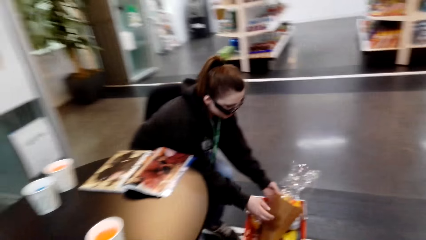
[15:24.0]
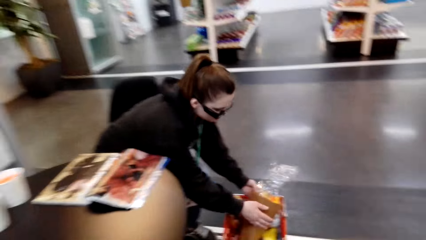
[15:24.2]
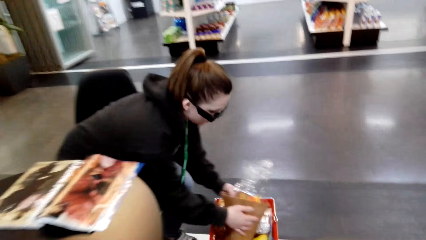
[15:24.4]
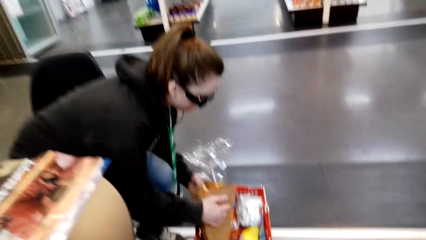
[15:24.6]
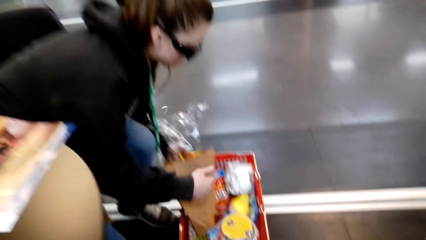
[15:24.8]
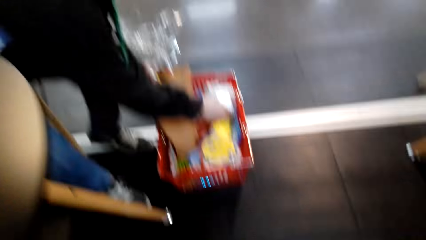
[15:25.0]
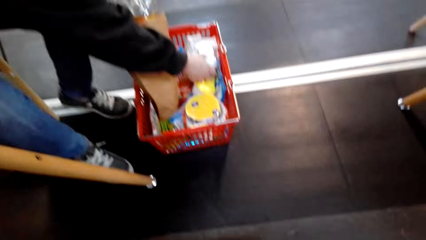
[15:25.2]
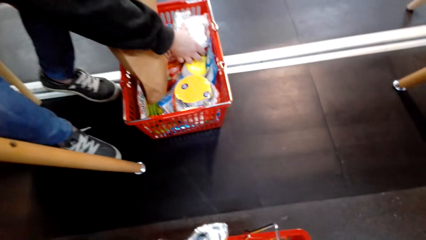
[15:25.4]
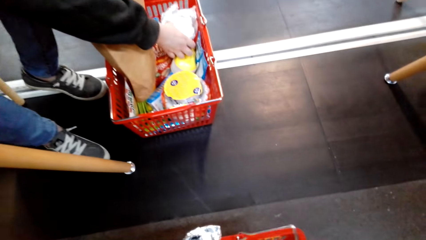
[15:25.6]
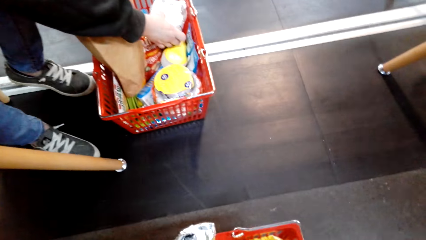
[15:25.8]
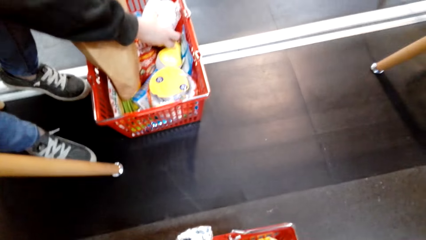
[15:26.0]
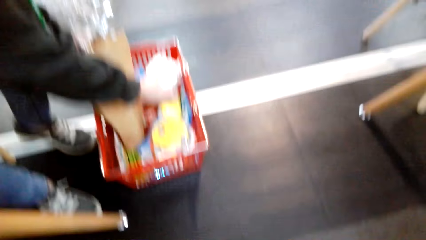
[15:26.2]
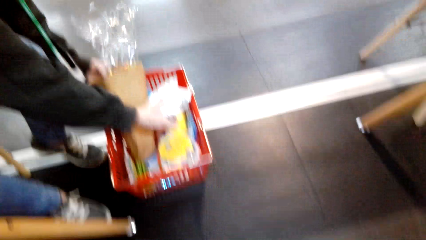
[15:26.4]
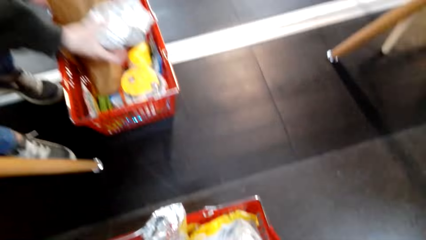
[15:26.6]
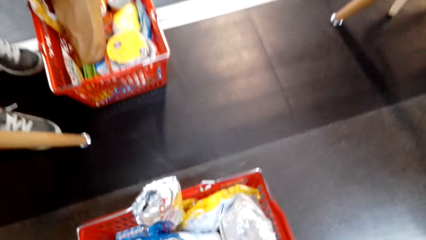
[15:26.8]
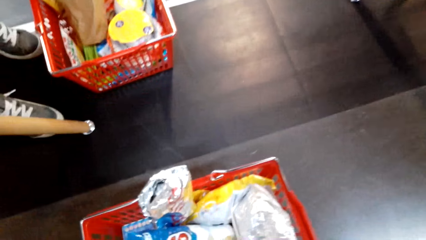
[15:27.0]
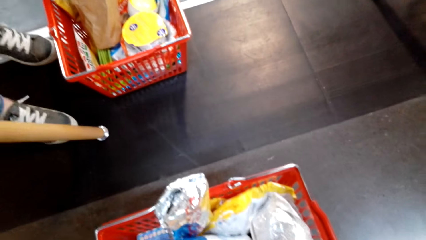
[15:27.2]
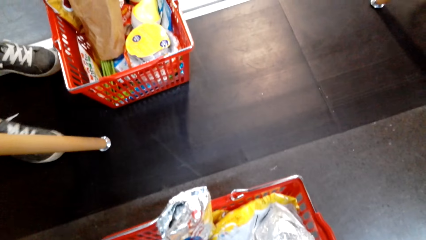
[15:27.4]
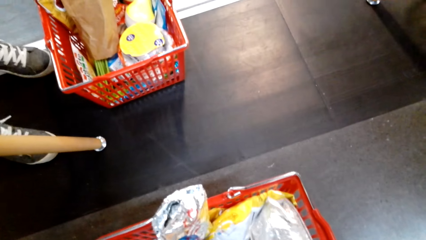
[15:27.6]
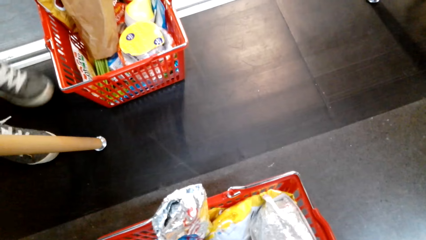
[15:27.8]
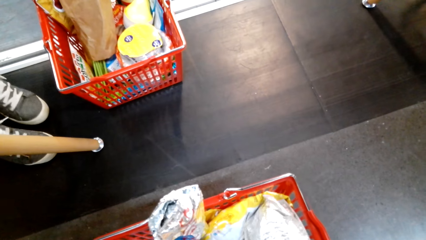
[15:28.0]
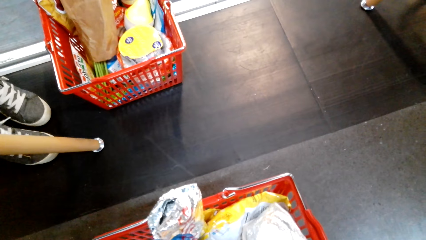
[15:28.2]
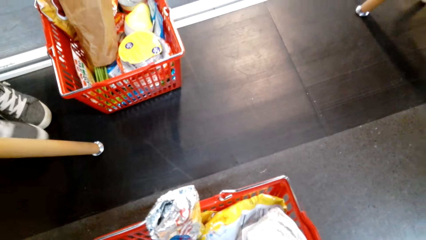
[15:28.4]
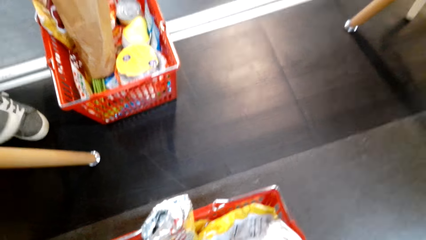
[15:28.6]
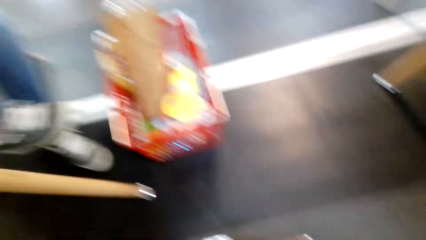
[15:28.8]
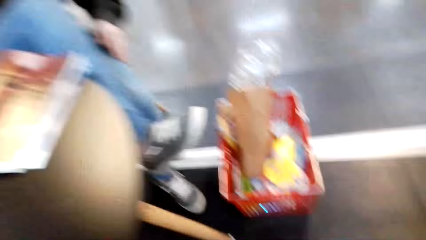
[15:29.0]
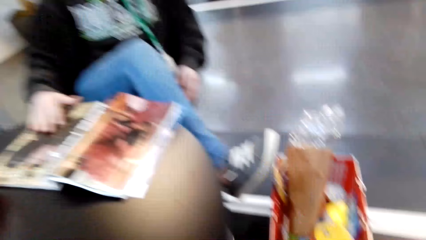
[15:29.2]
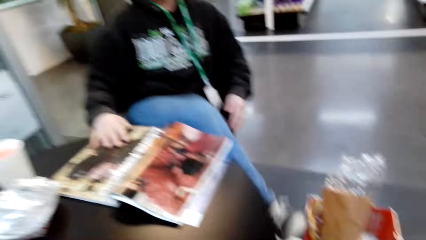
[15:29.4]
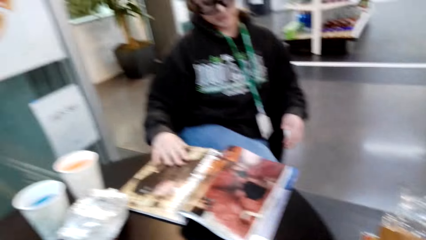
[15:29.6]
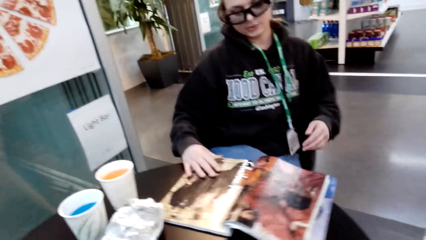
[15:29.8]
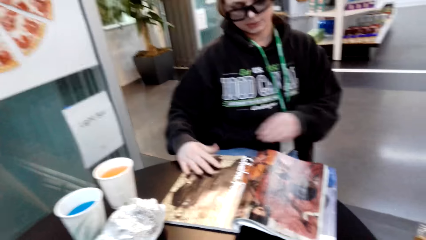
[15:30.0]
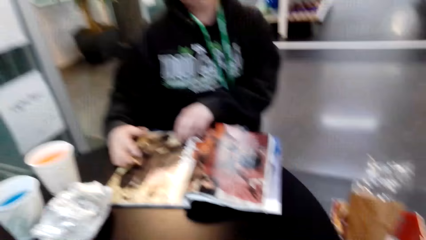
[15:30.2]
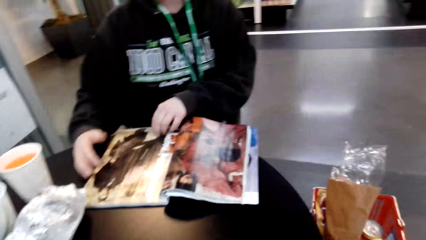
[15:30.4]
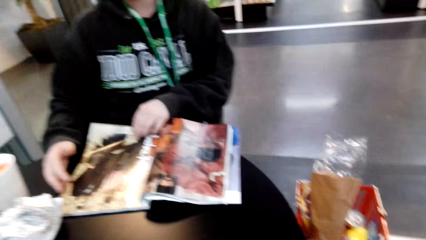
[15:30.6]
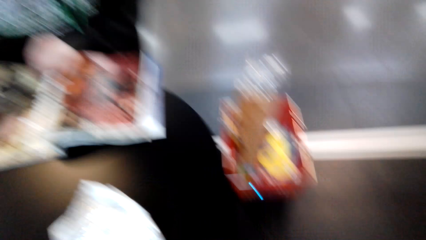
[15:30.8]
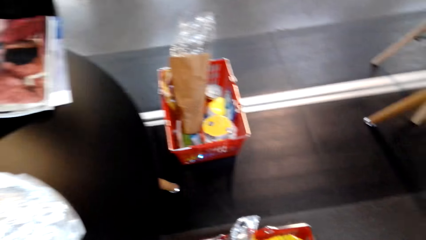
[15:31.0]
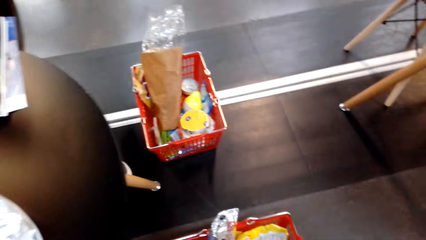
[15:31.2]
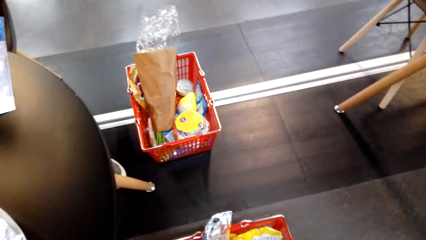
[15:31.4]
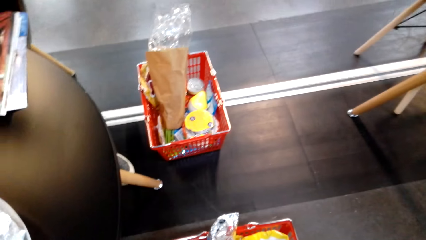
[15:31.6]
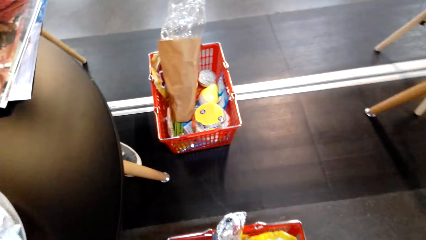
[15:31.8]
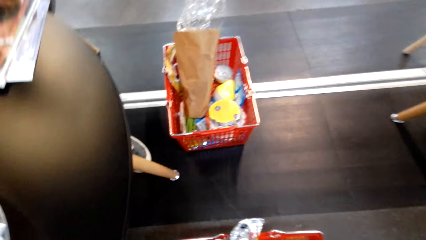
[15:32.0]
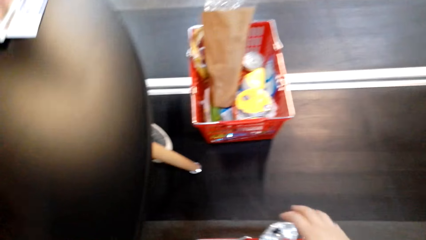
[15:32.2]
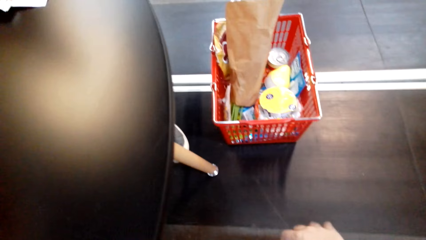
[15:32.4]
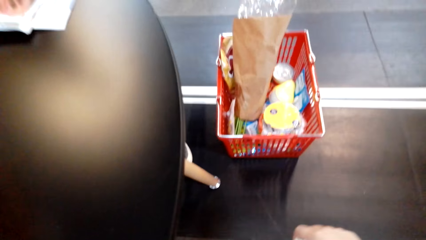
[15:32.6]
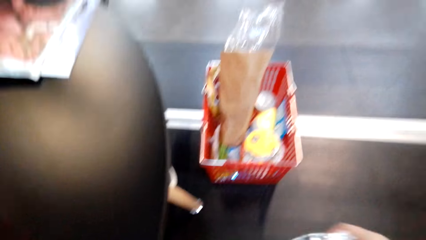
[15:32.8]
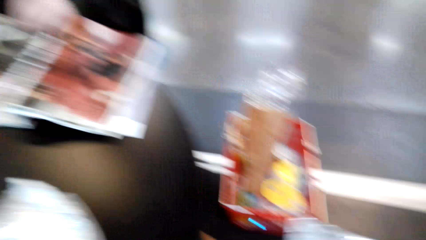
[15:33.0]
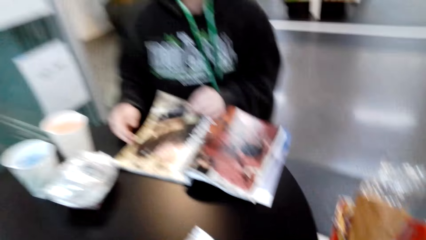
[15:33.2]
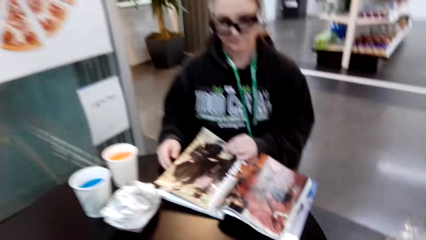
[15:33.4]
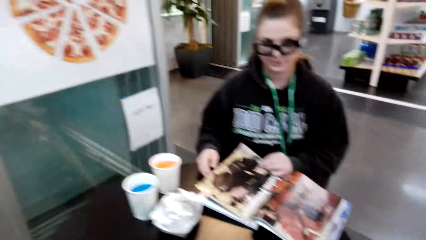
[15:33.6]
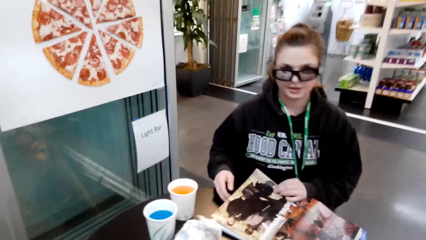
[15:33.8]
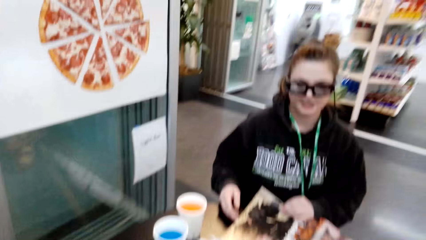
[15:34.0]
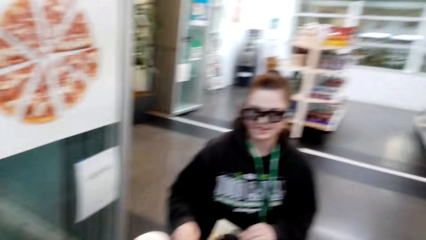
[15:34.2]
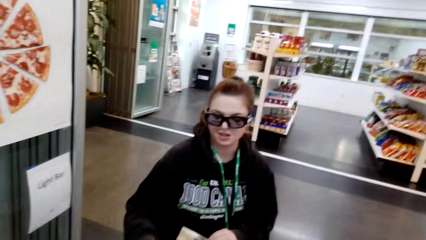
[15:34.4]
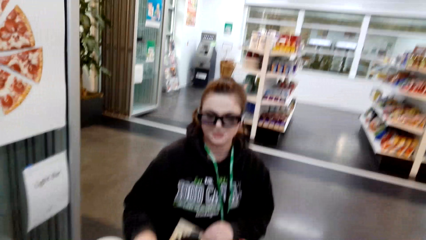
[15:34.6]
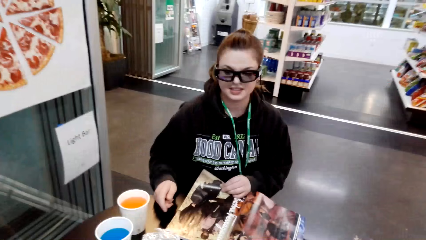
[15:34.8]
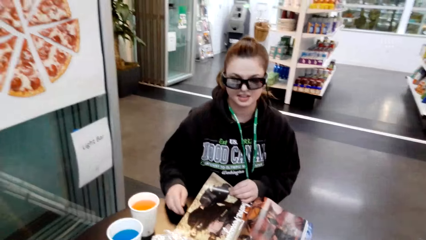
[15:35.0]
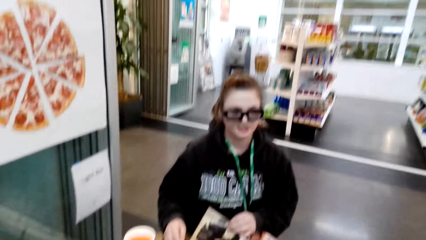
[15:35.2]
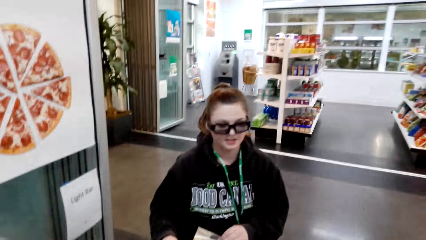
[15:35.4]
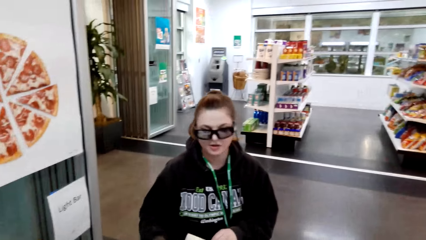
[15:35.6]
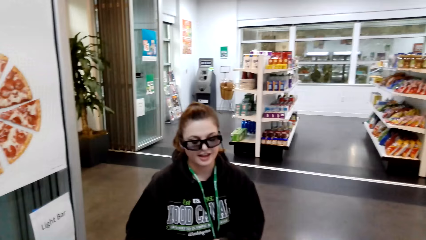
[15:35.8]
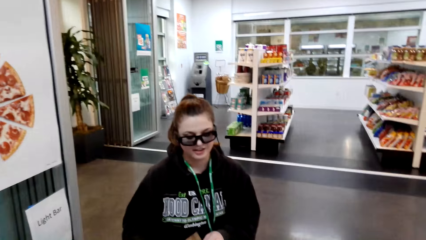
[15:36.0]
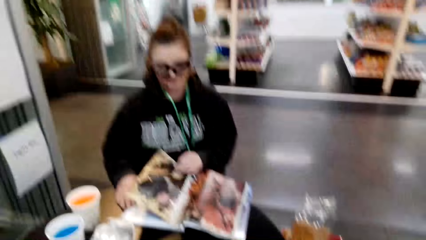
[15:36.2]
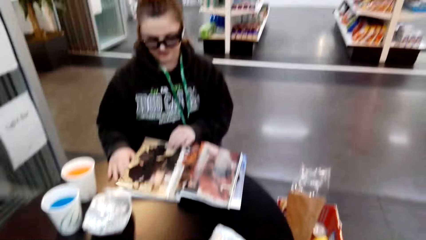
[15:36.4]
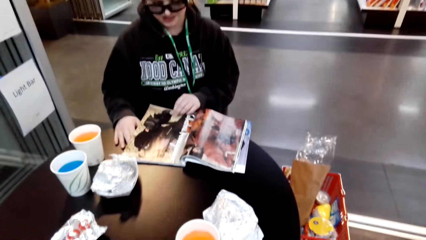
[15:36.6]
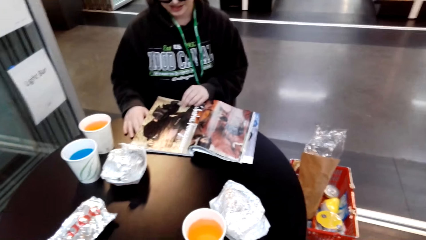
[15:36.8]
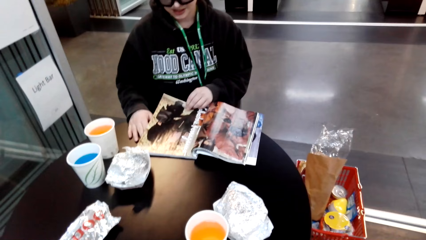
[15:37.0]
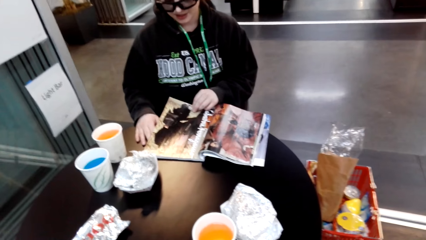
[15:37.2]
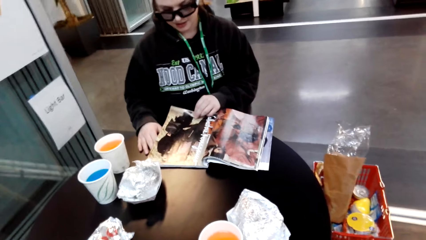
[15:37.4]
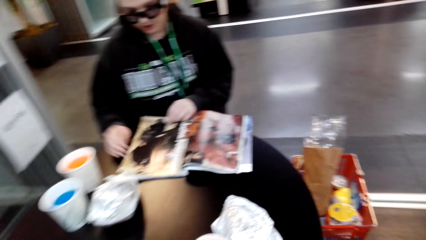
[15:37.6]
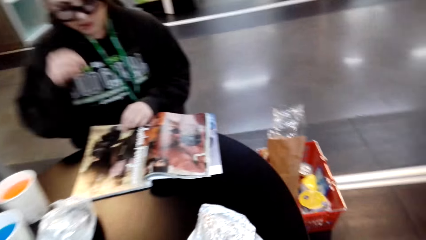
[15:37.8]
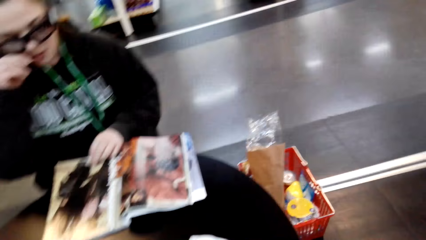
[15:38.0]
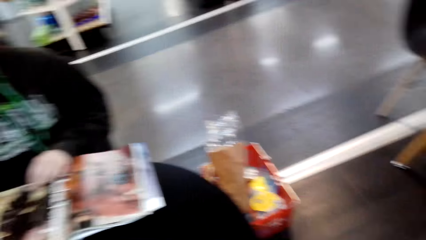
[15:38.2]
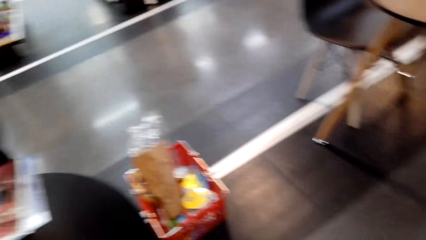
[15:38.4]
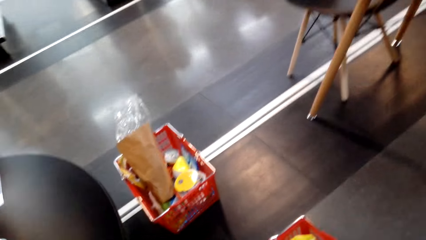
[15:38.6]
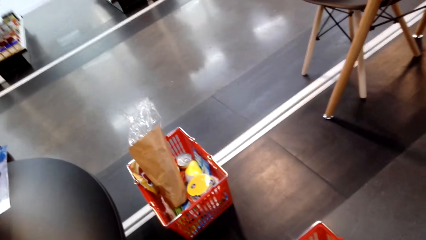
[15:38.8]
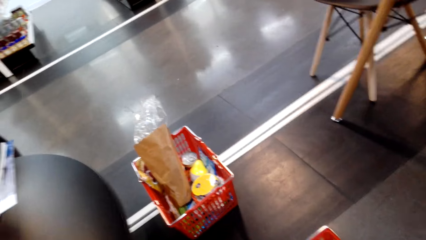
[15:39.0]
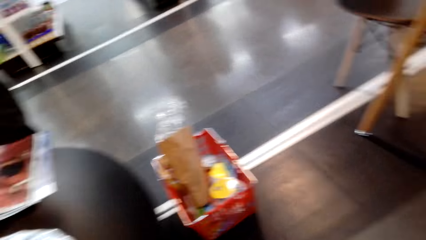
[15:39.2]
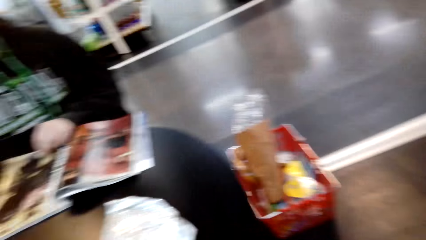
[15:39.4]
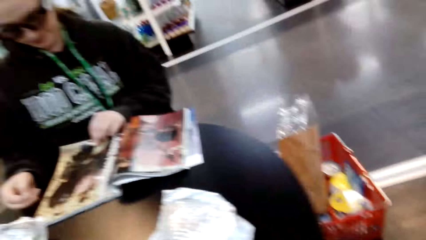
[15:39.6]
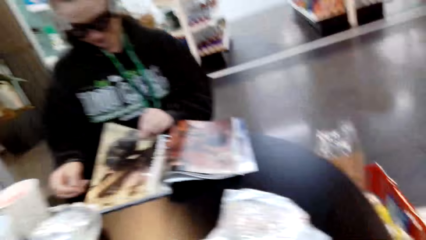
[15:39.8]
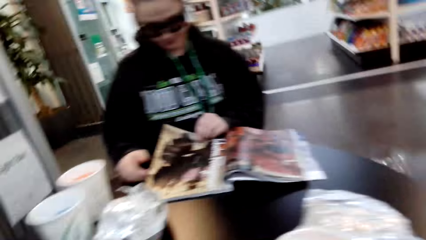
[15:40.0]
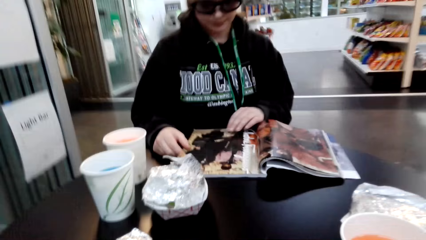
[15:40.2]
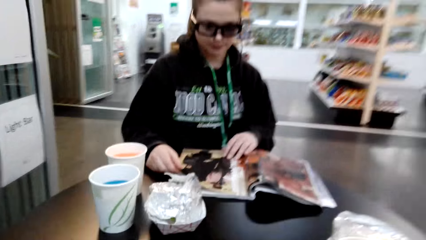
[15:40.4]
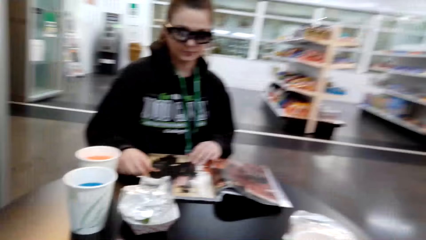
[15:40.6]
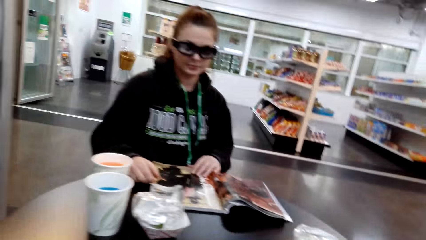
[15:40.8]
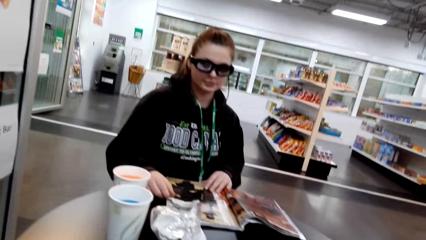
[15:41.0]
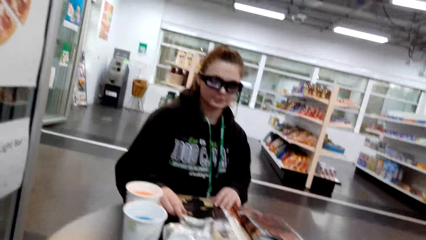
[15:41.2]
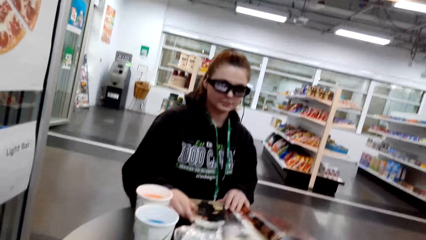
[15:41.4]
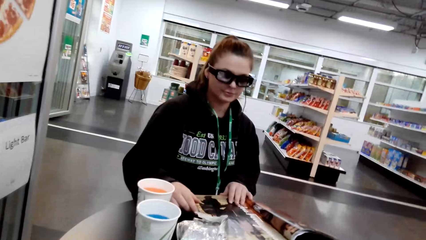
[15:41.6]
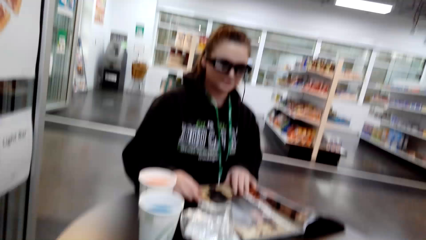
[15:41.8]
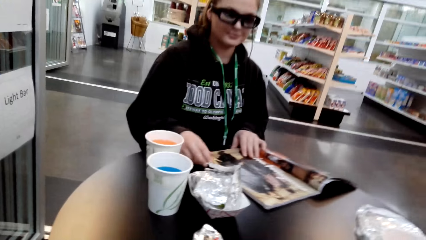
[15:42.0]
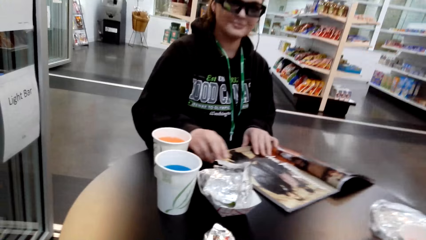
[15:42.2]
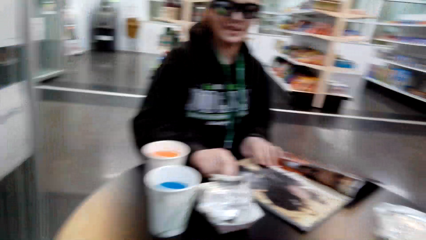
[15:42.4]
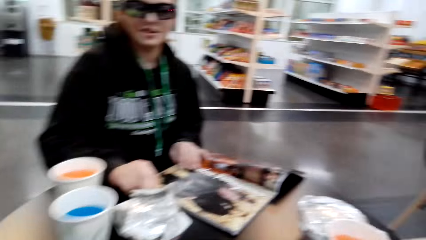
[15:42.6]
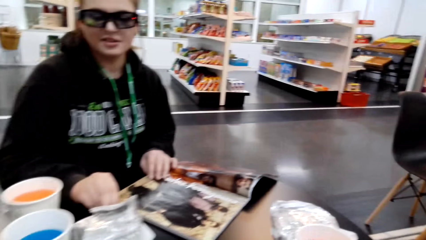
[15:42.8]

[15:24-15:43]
A woman checks items in a cart. The woman searches for an item in the basket. The camera wearer puts the cart on the floor. They pick up a sandwich in the cart. They search for an item in the basket. The woman straightens her legs. The woman reads a magazine. The woman opens the magazine. The camera wearer picks up the sandwich in the cart. They put the sandwich on the table. They converse with the woman. They look around. They converse with the woman.
